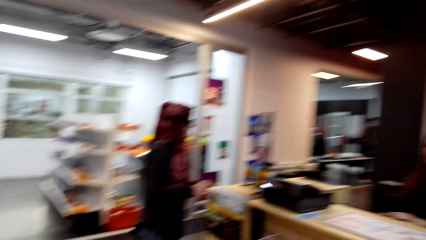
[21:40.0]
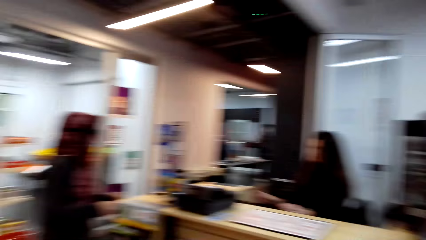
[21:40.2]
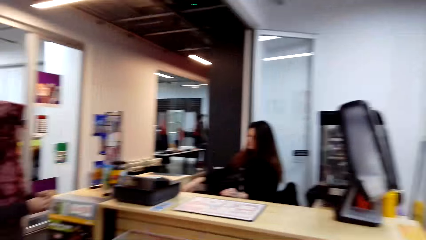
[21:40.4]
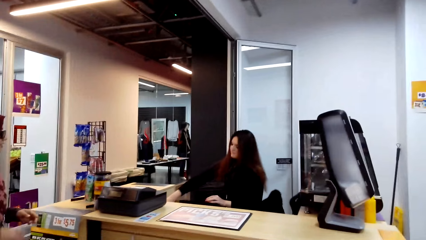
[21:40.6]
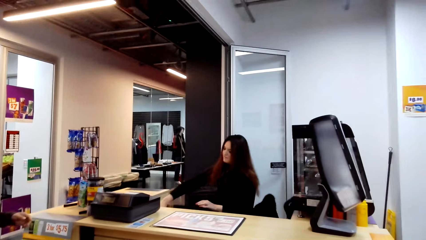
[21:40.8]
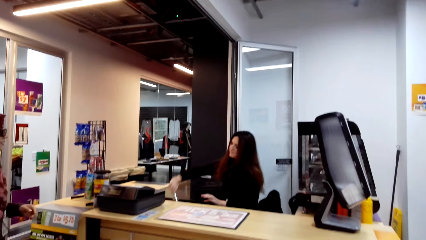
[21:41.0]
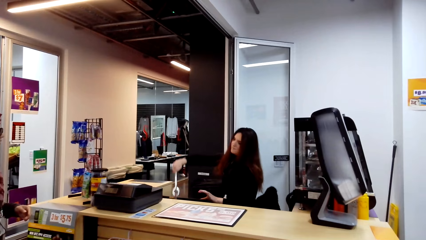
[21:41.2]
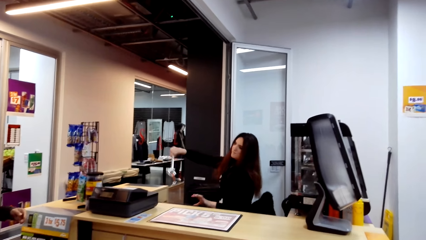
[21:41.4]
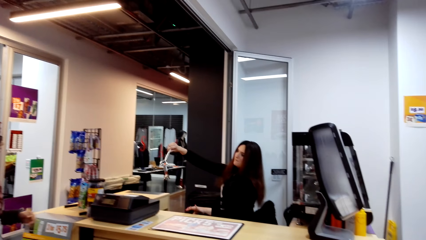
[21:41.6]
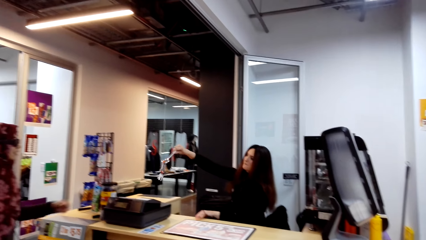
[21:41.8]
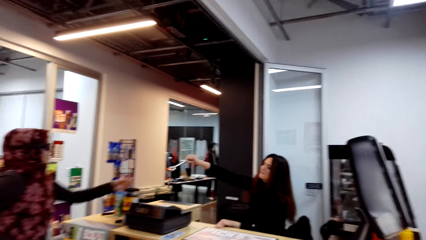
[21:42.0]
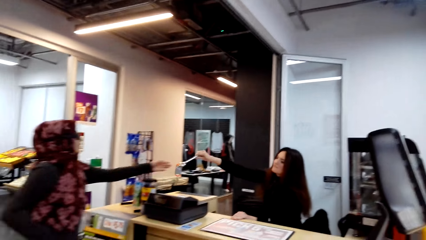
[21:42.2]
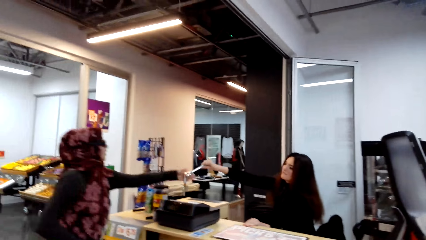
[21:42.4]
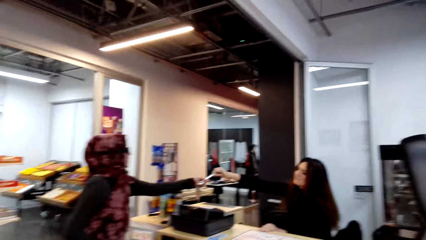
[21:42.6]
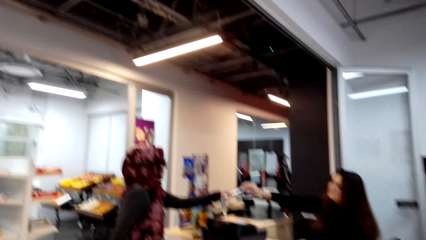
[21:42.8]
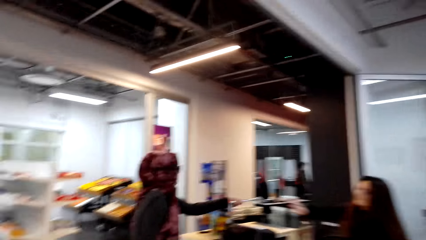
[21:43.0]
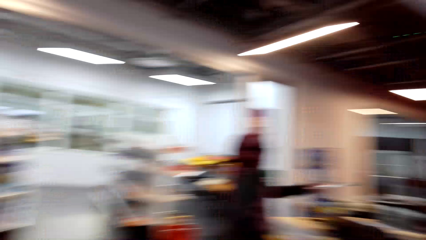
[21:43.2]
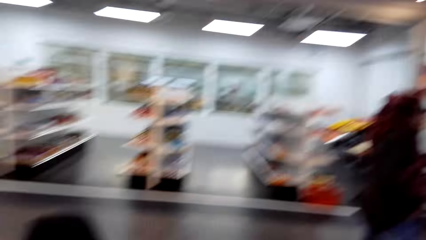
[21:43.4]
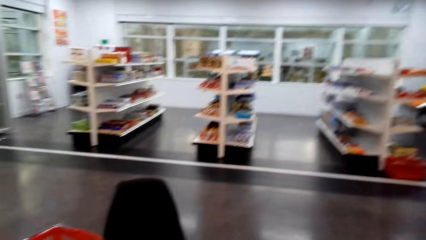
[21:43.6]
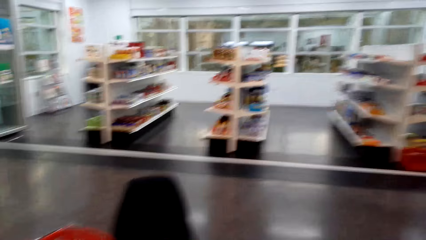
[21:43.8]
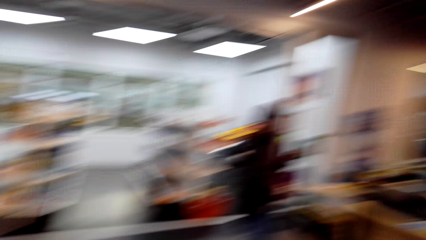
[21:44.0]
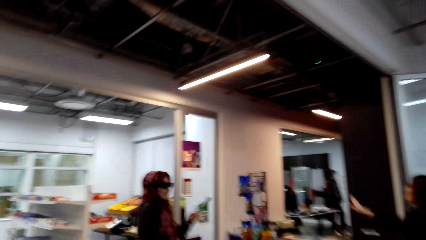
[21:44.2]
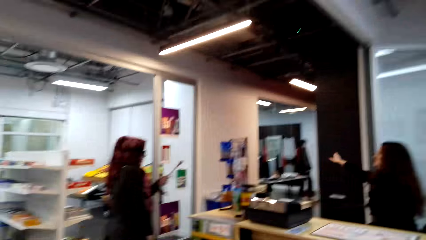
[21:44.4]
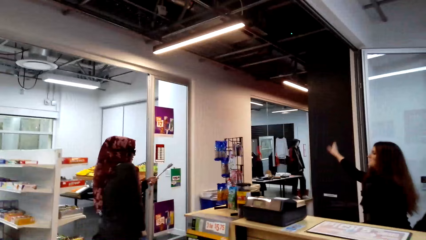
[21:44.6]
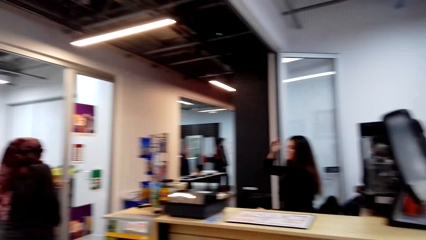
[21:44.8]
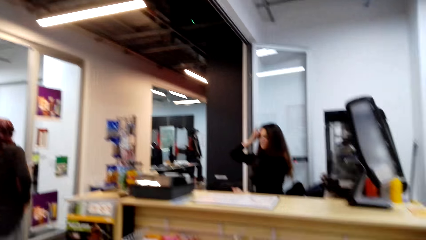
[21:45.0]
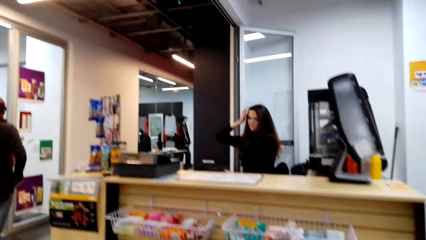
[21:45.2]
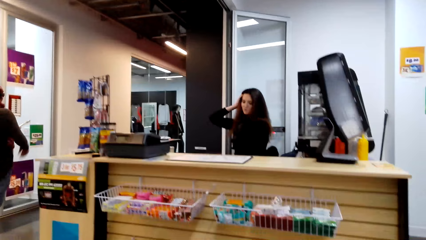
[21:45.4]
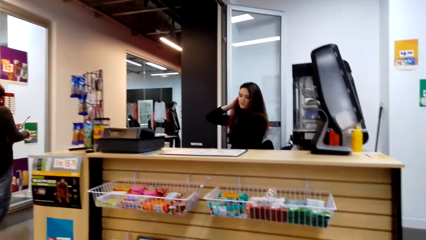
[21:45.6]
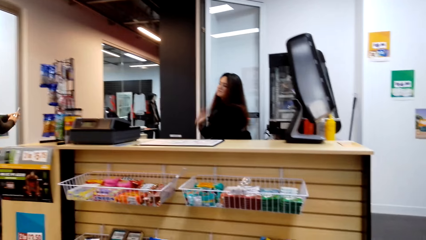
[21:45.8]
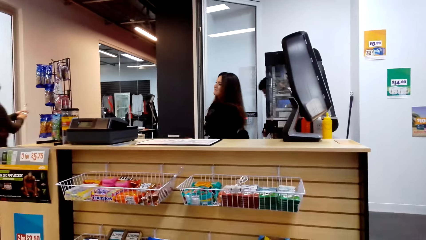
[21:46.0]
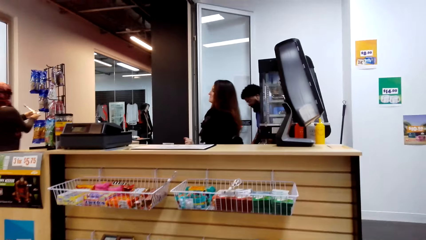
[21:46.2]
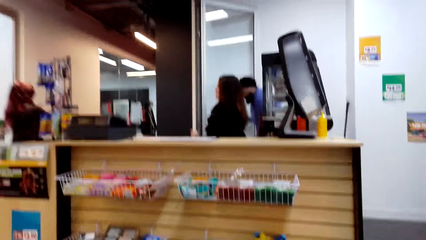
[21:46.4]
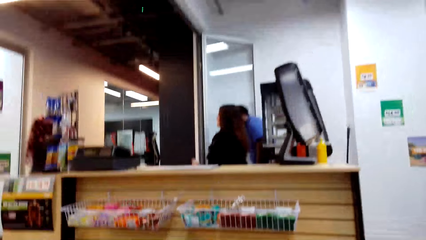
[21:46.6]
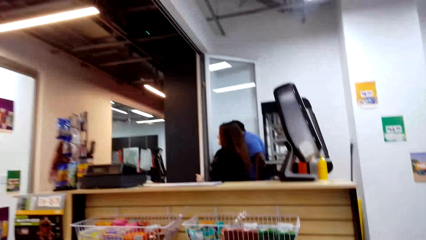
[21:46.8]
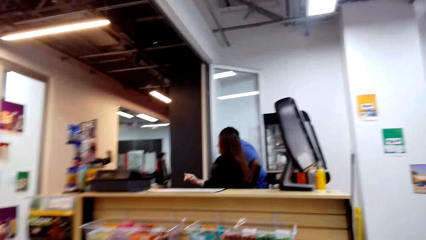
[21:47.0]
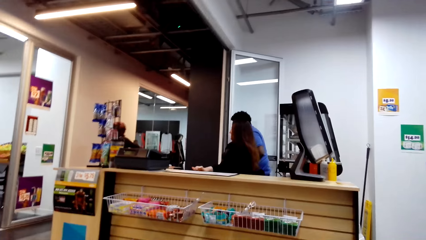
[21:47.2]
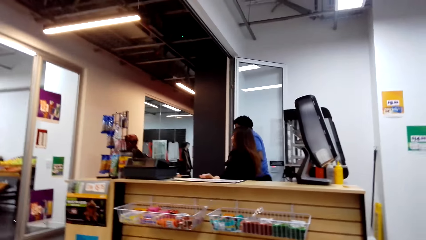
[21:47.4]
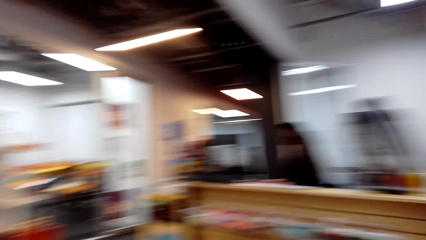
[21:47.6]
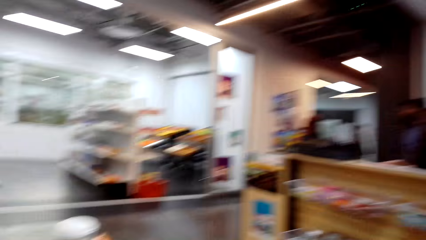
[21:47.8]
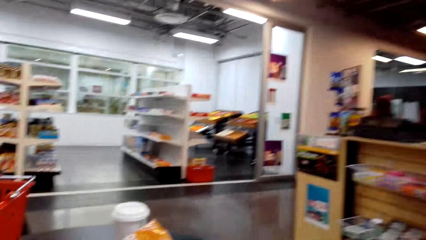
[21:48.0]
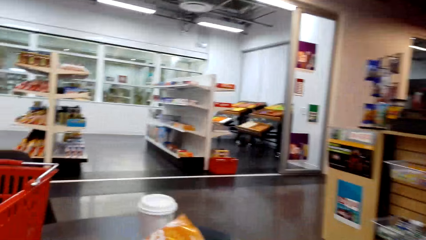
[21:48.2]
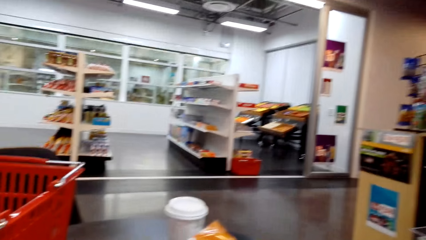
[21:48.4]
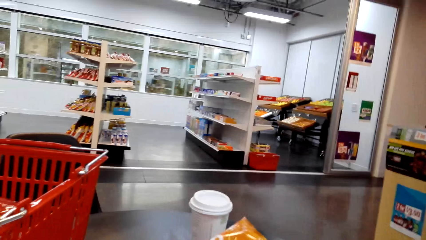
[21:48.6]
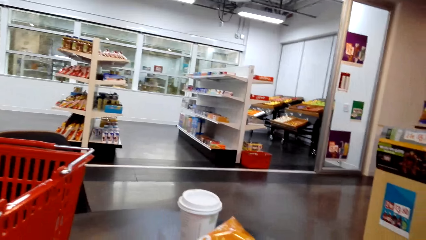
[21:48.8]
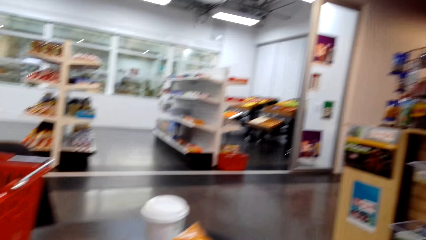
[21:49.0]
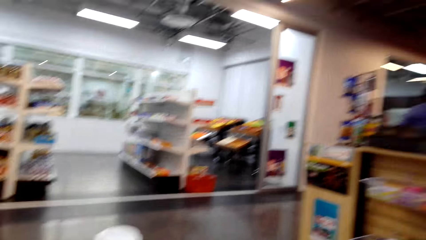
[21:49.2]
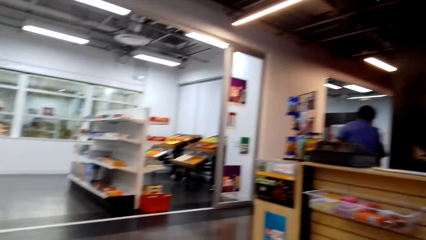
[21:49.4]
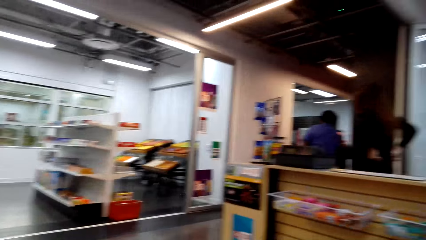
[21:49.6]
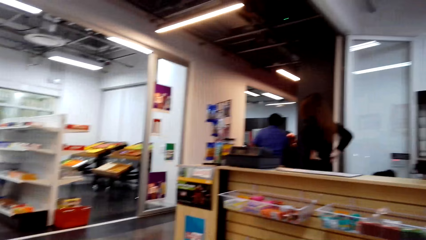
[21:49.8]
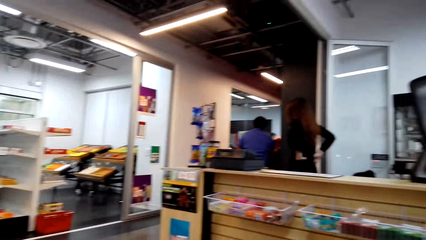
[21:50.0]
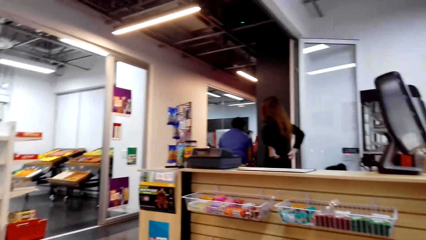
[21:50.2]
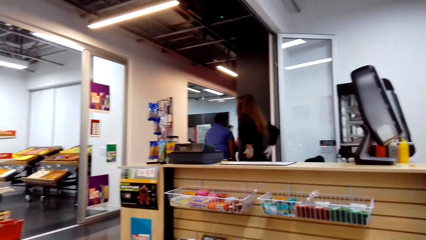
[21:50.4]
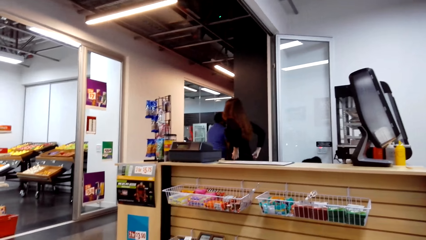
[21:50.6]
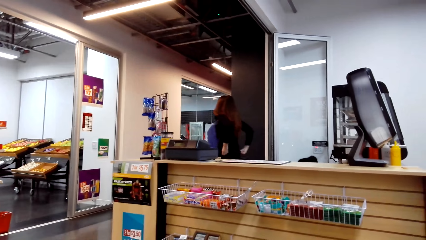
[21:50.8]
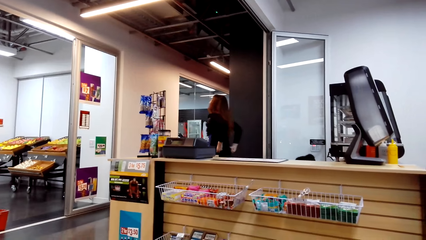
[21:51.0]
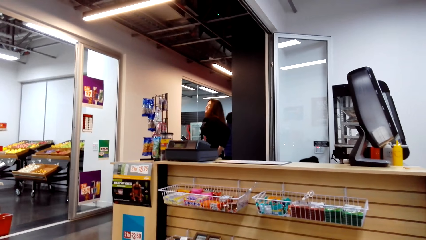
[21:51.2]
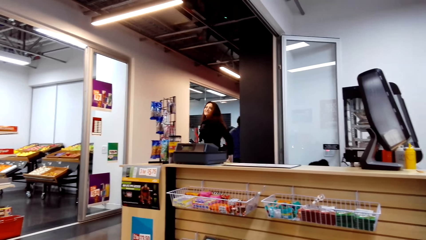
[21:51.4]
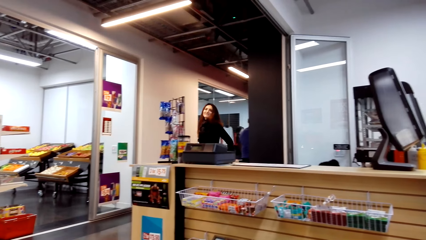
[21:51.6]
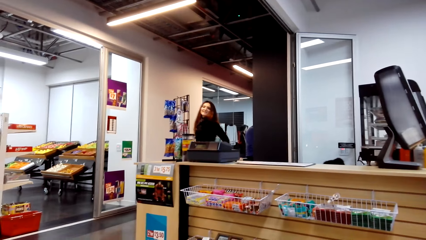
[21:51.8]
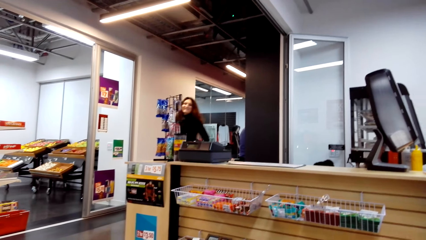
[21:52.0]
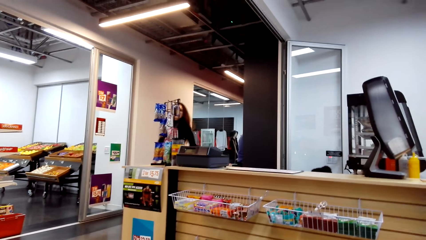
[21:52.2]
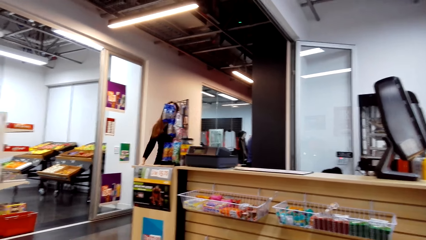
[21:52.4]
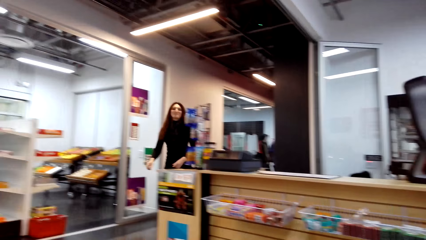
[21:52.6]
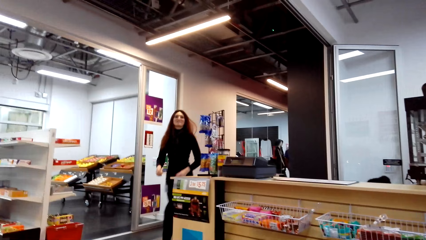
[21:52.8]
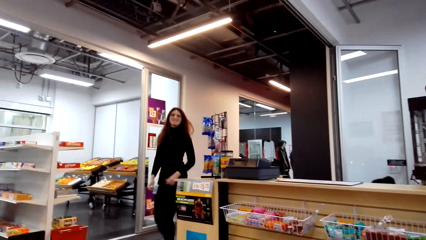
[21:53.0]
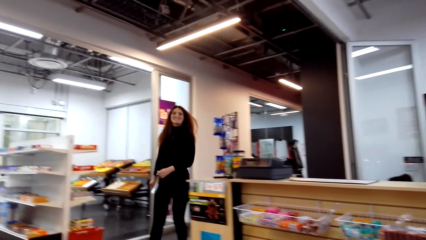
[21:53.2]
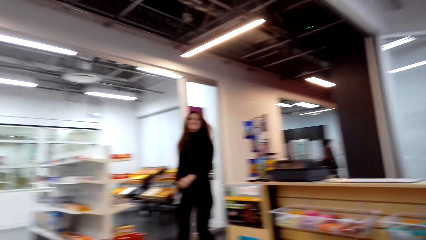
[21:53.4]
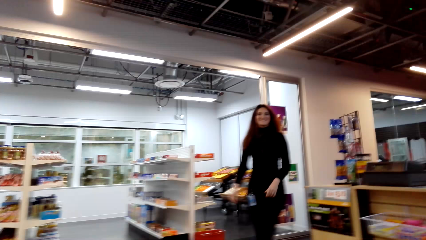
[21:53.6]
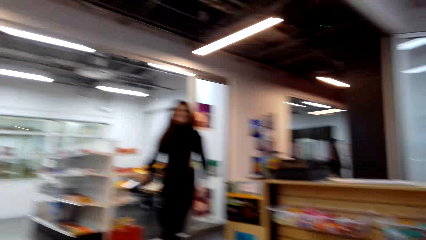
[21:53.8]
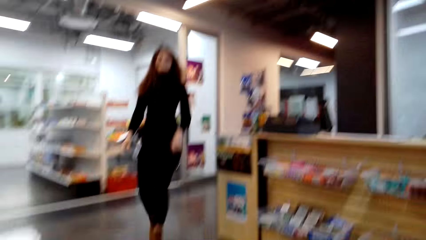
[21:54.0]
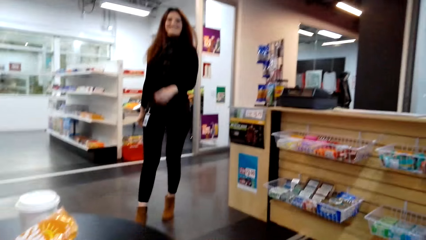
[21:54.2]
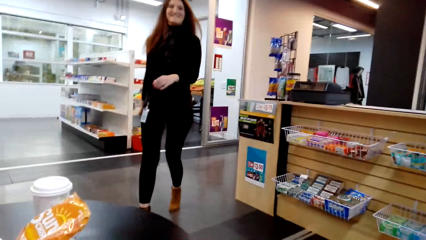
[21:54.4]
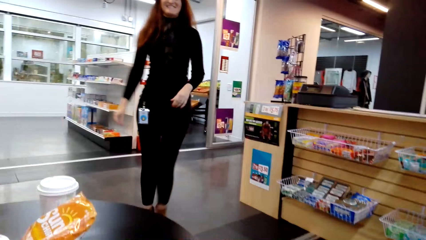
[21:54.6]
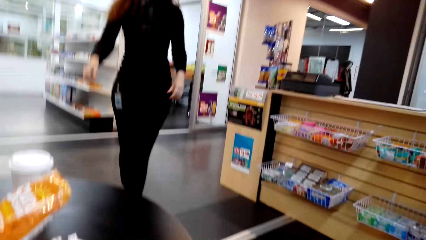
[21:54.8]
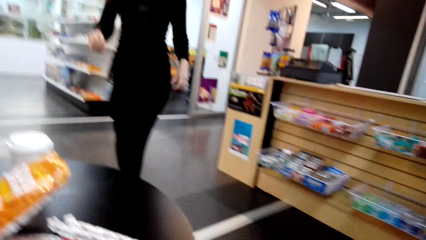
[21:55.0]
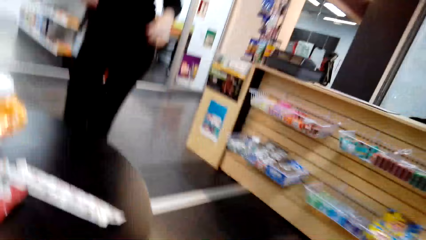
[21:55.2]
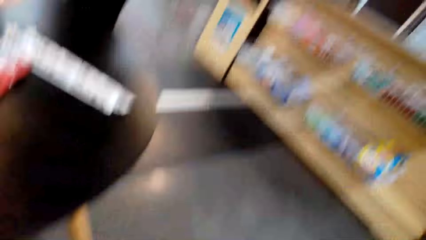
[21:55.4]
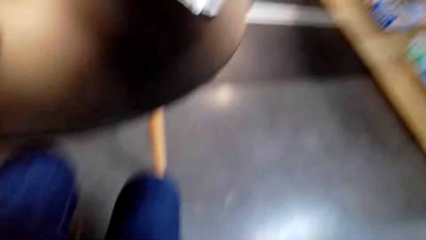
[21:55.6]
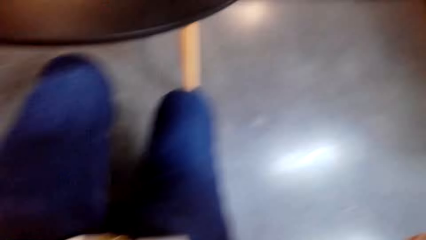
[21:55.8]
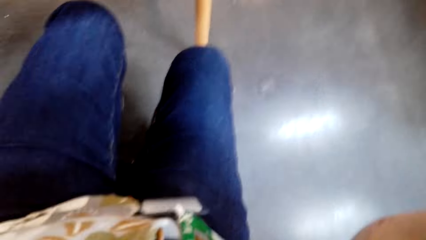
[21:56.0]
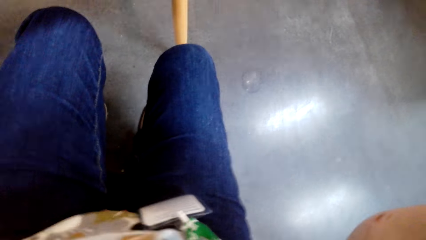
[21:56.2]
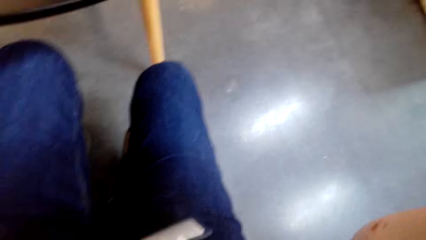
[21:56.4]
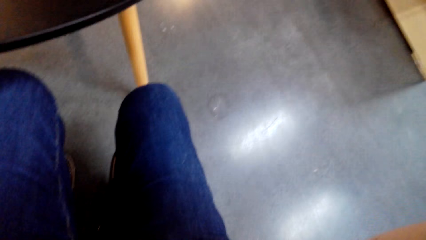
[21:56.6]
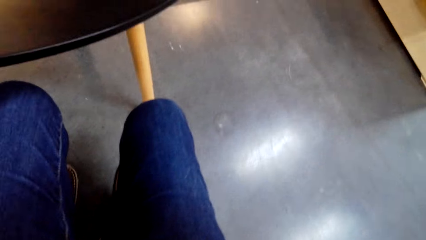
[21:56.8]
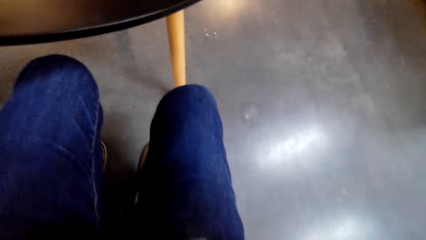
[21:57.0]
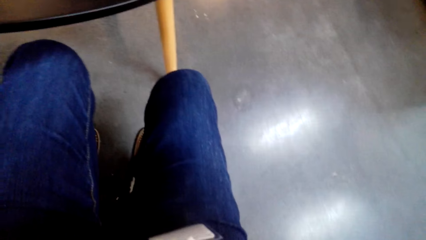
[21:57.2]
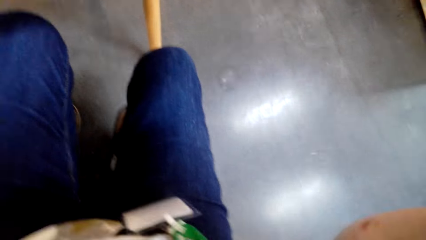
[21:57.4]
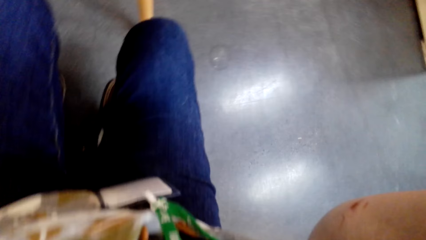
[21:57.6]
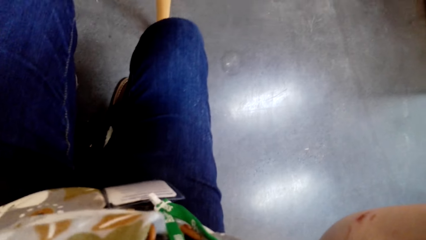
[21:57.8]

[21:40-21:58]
The first woman gives the other woman a key. The other woman picks up something from the first woman. The camera wearer converses with the other woman. The other woman walks around the supermarket. The camera wearer moves the camera around the room. They look around the supermarket. The first woman converses with the camera wearer. The camera wearer moves the camera closer to her.
